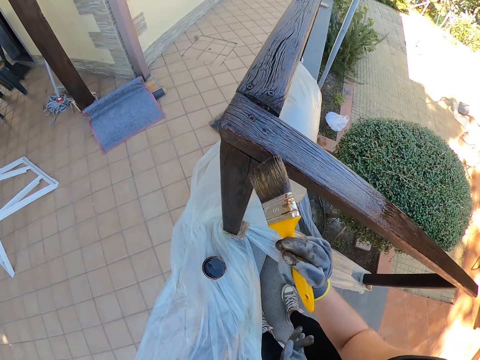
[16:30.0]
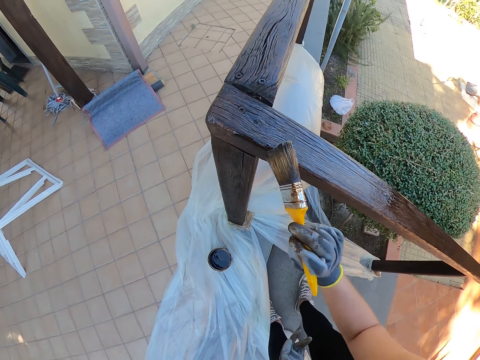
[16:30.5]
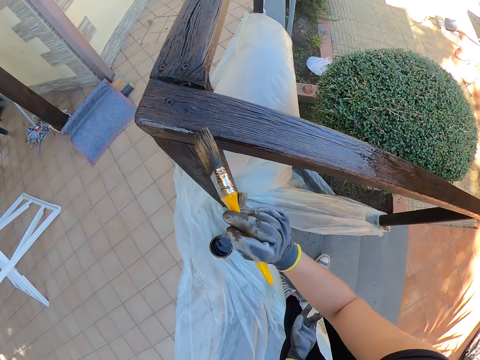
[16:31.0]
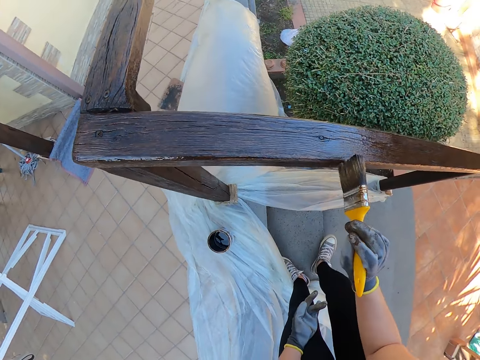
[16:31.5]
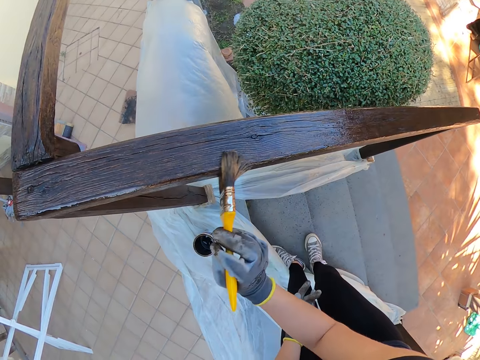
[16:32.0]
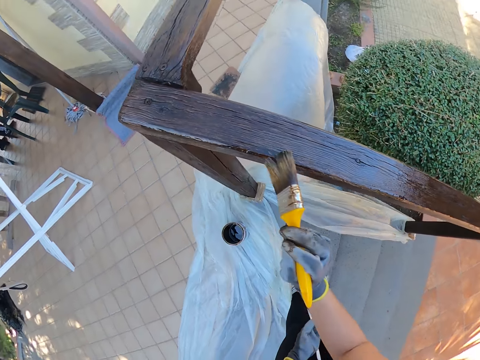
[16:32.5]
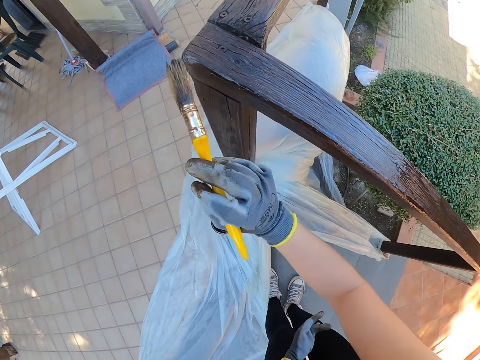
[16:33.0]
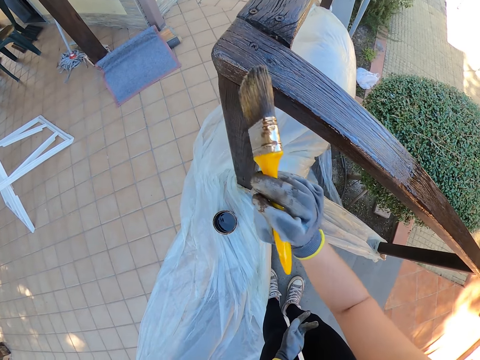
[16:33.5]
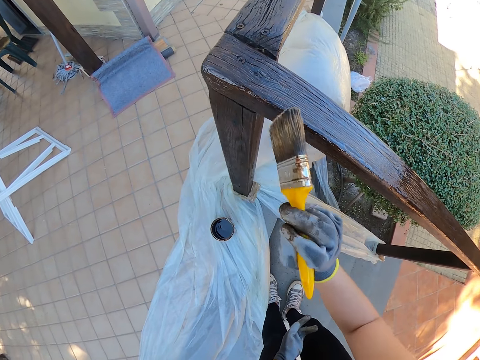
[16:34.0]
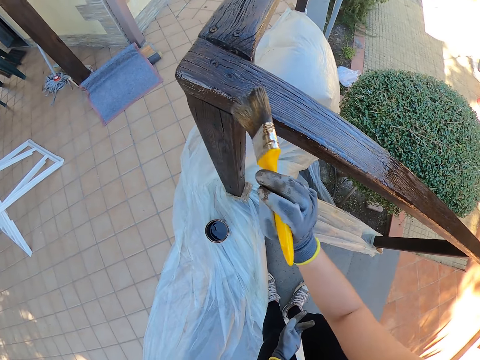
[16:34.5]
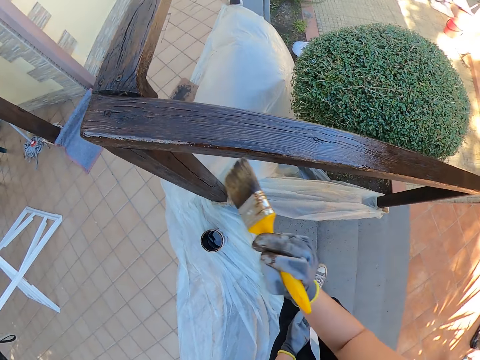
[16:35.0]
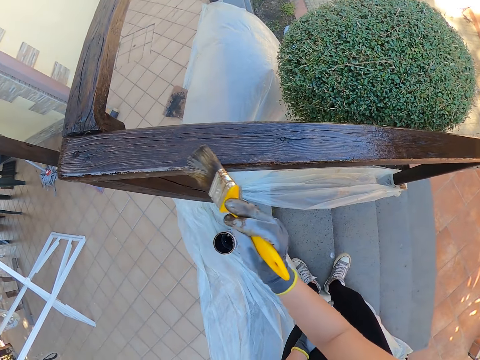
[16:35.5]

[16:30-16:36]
The camera wearer paints the wooden hand rail.

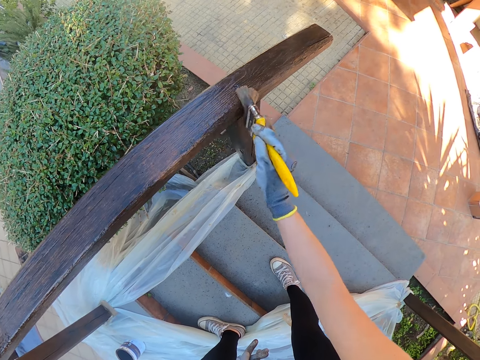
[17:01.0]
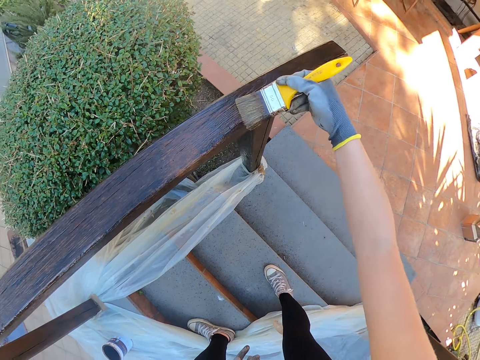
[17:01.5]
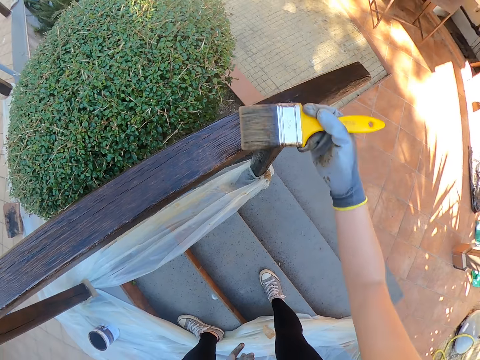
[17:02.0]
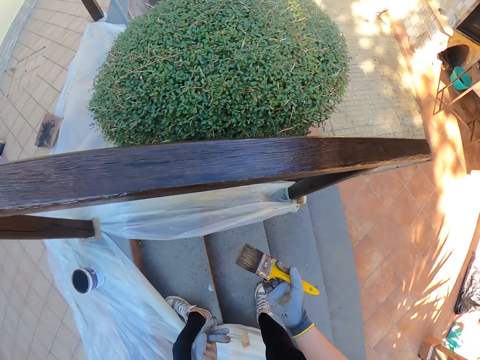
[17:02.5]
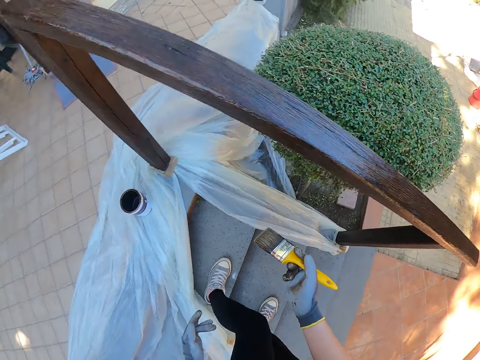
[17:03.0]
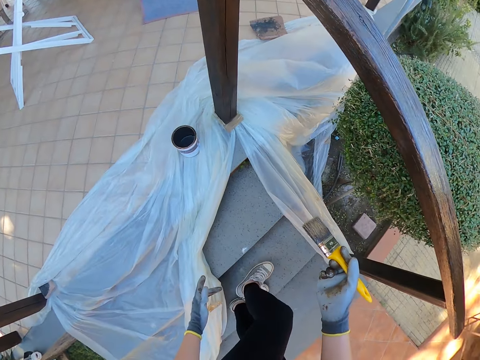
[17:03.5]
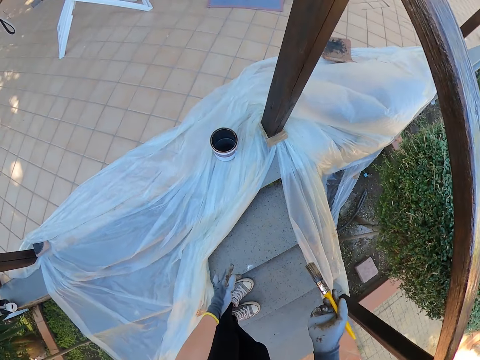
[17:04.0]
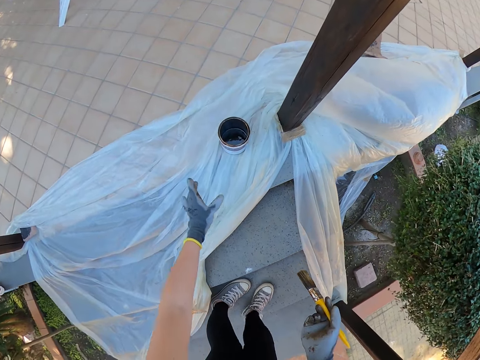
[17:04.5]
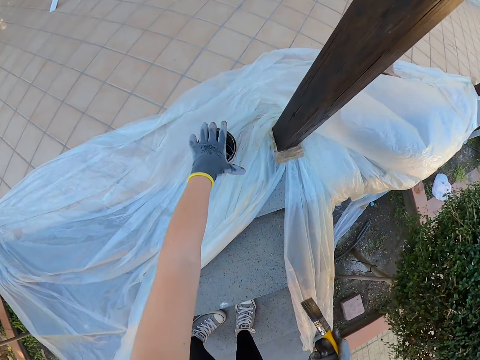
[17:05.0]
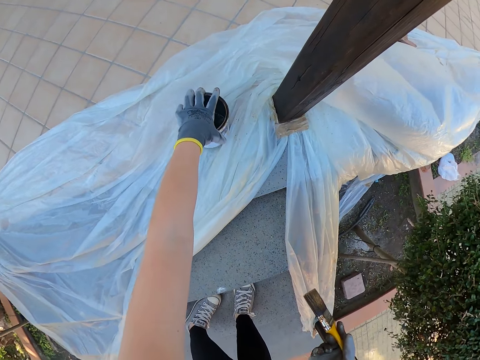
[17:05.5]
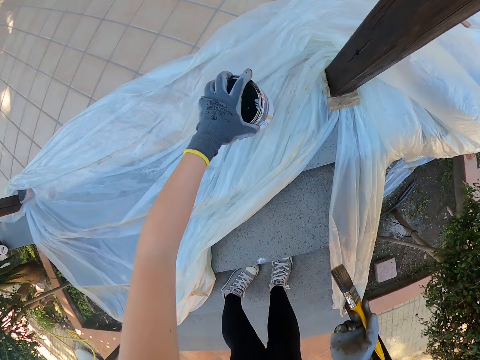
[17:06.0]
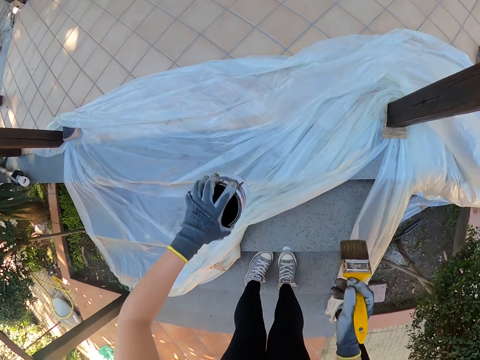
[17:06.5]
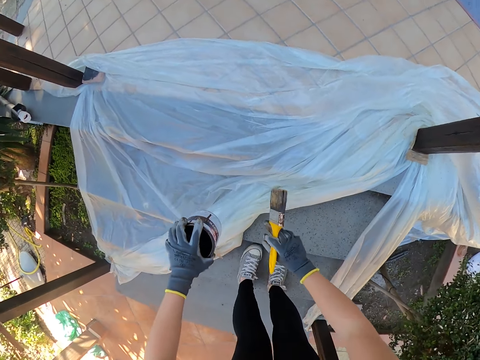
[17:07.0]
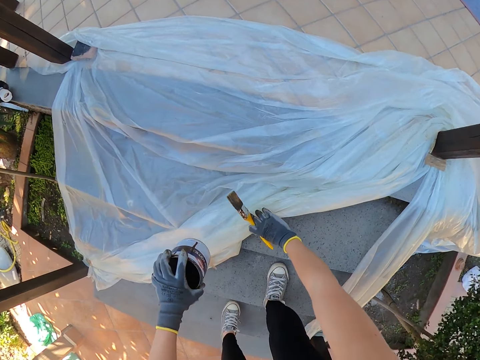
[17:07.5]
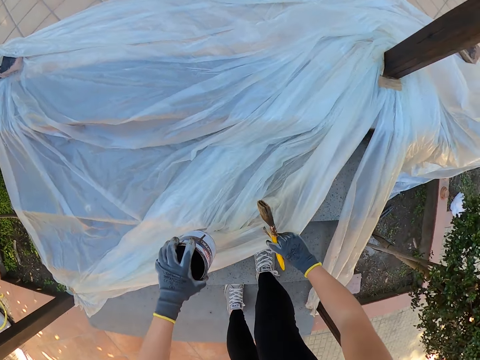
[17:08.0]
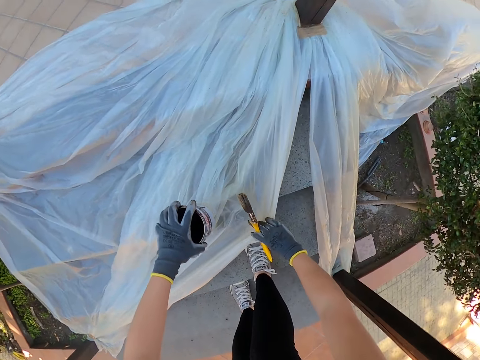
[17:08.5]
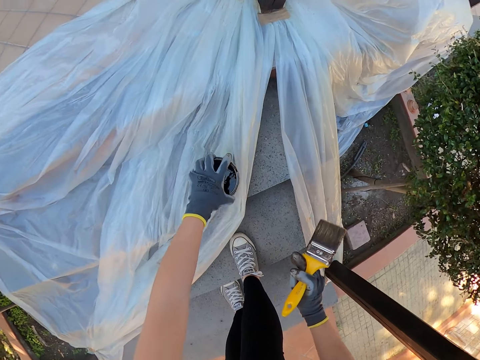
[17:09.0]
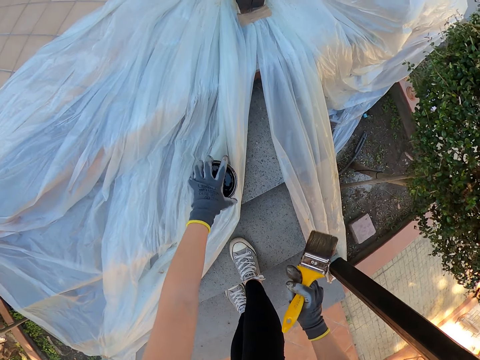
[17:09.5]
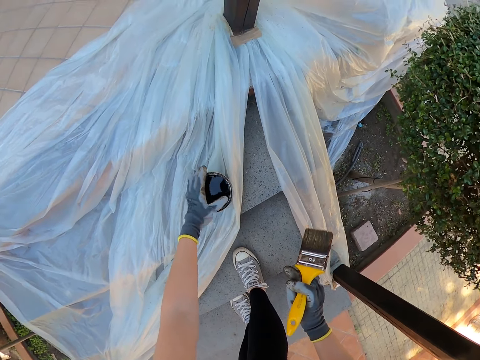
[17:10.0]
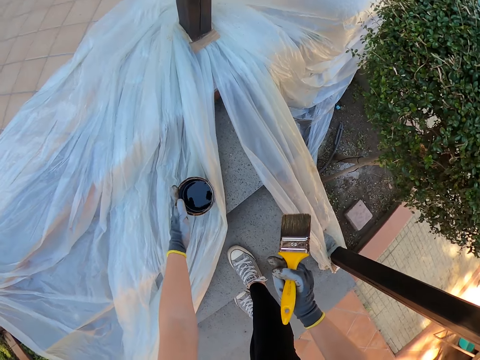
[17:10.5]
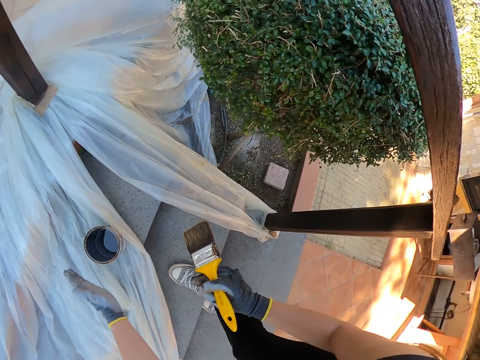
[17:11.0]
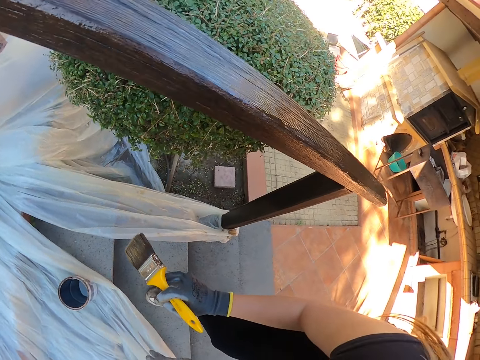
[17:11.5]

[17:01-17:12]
The camera wearer takes a step down. He moves a leg. He picks up the can of paint from the floor with his left hand. He adjusts the nylon with his right hand. He drops the can of paint on the staircase with his left hand.

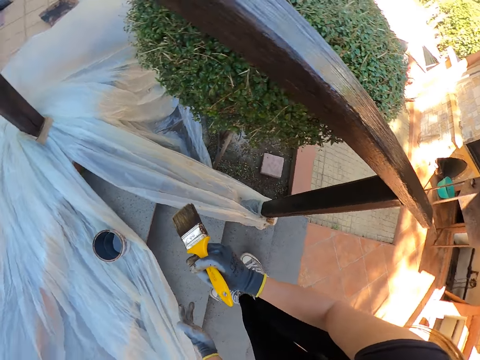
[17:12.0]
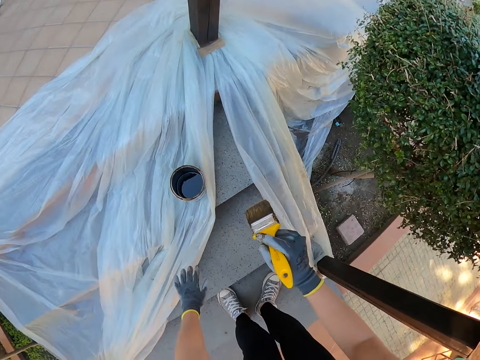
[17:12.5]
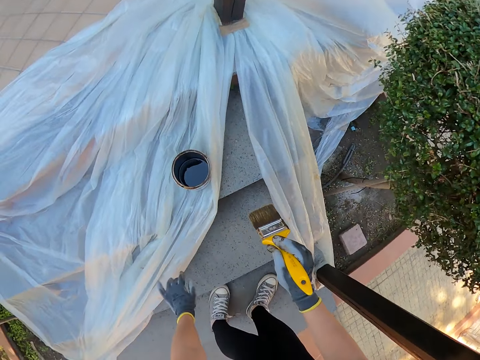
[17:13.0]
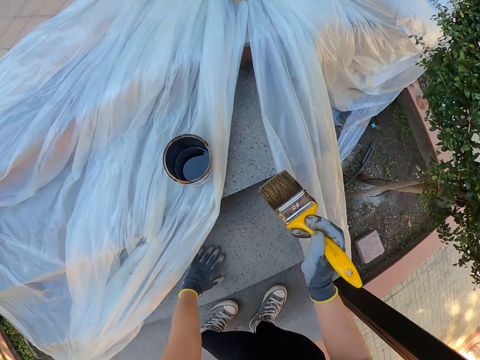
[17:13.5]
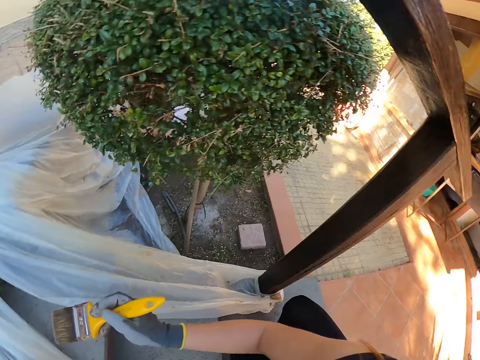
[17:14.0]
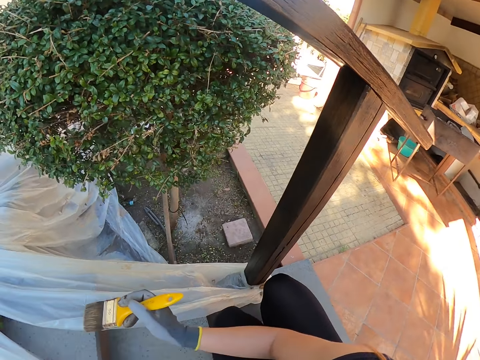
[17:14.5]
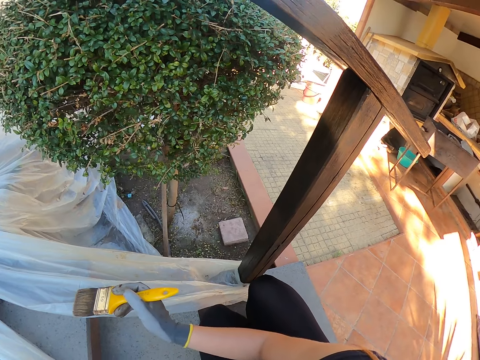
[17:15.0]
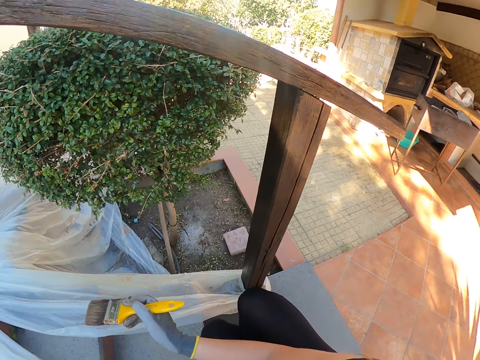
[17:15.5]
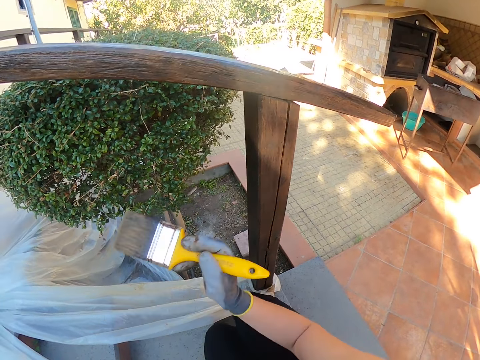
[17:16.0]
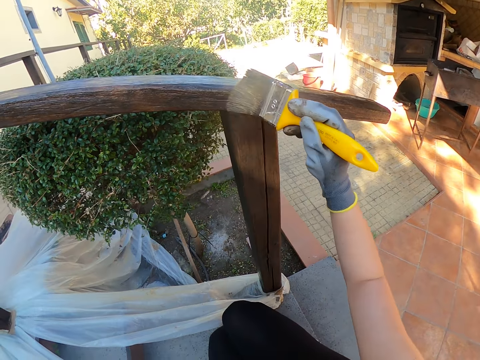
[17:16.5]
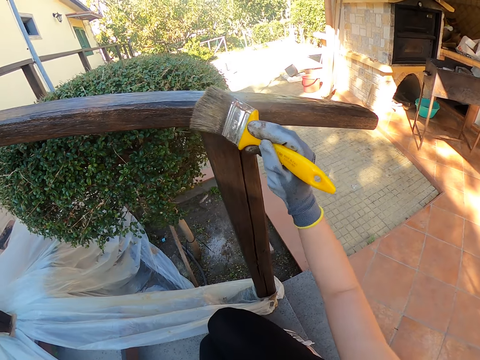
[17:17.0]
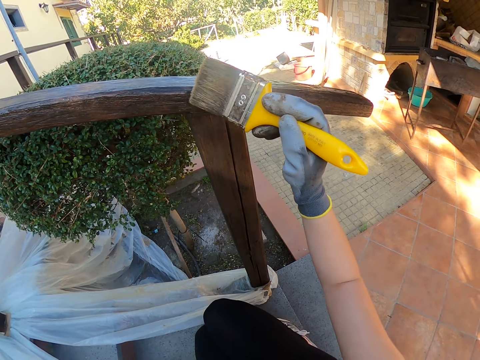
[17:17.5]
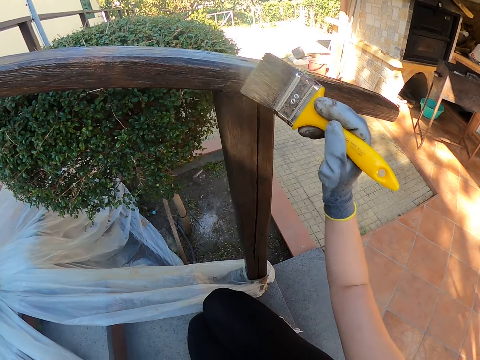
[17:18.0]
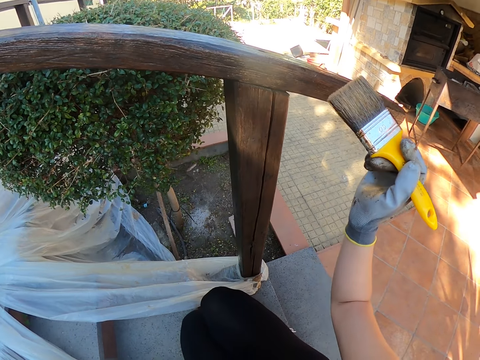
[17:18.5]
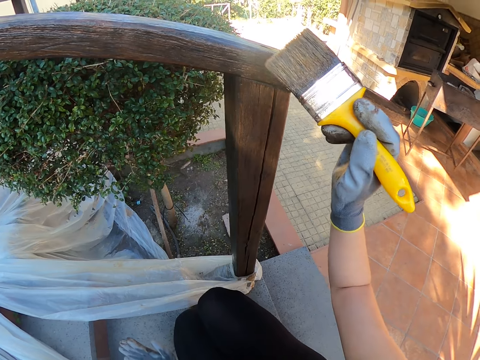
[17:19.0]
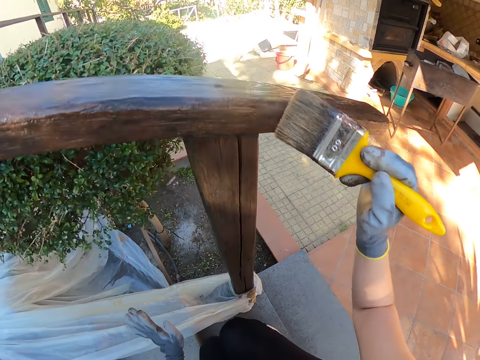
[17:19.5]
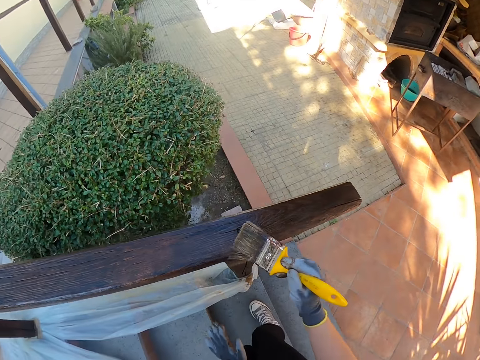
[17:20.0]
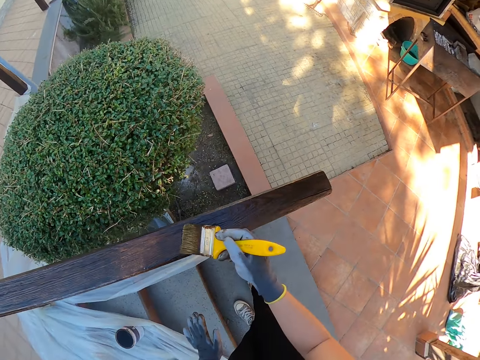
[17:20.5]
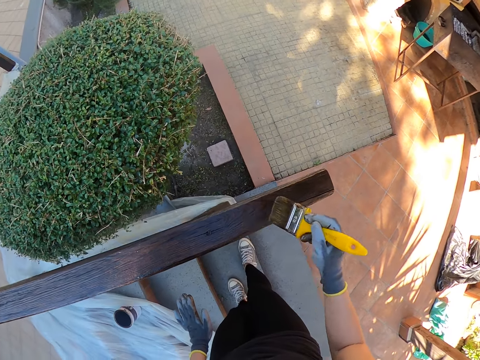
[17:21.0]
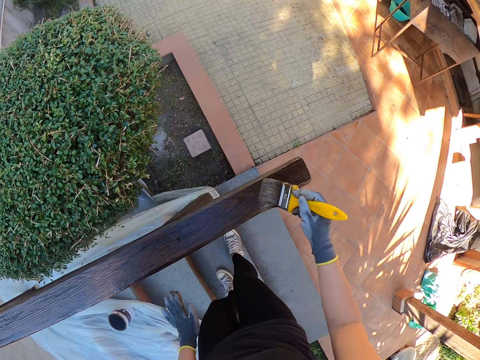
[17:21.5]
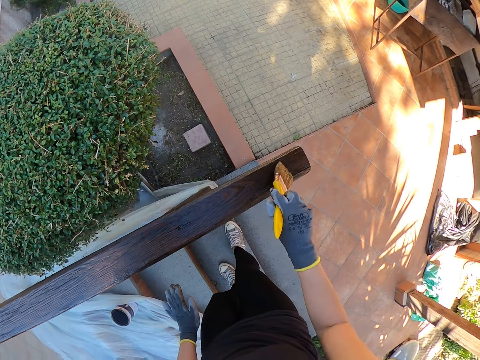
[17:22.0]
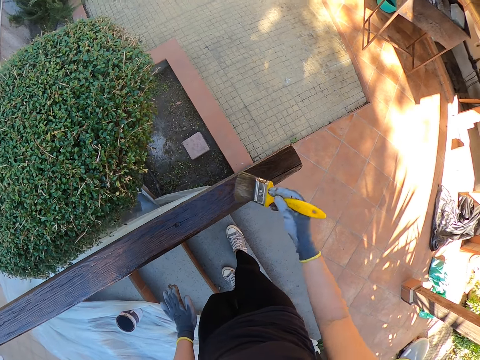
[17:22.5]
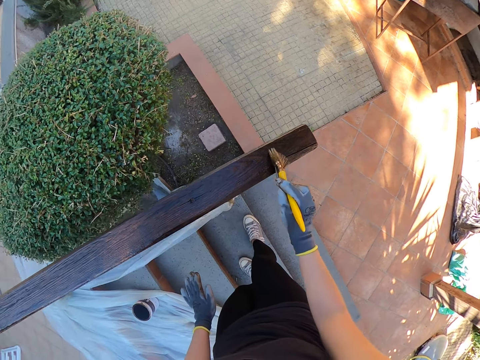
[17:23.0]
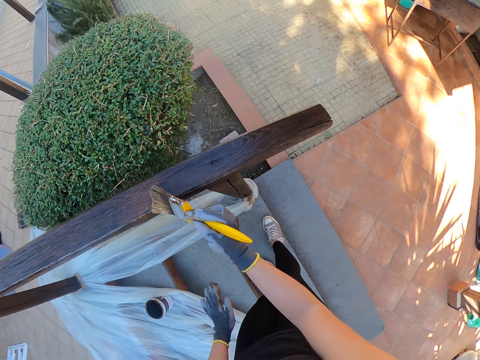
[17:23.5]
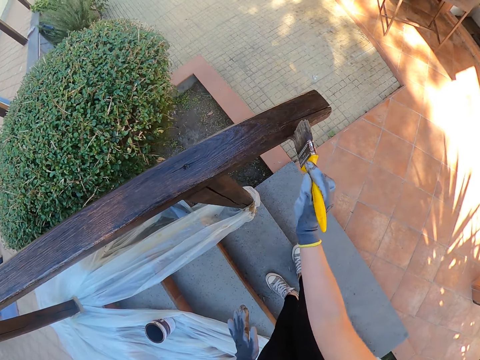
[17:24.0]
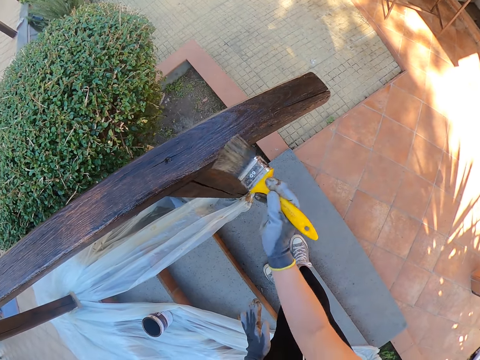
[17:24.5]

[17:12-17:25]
The camera wearer makes a step. They place a hand on the stairs. They paint the wooden hand rail.
